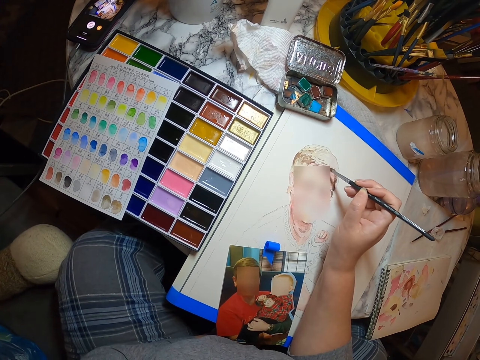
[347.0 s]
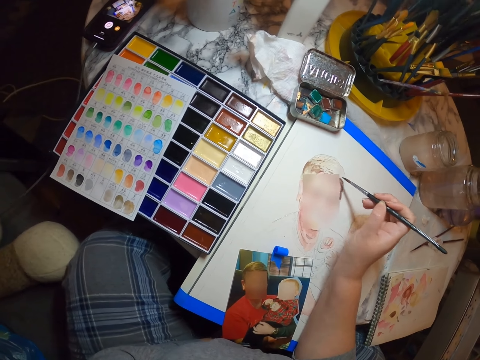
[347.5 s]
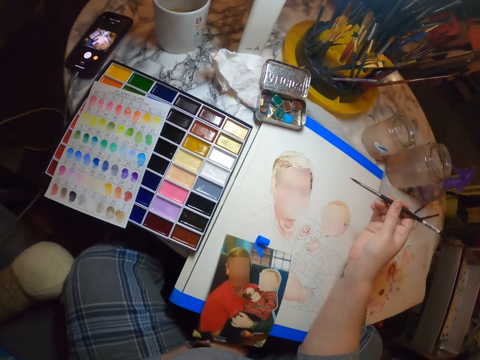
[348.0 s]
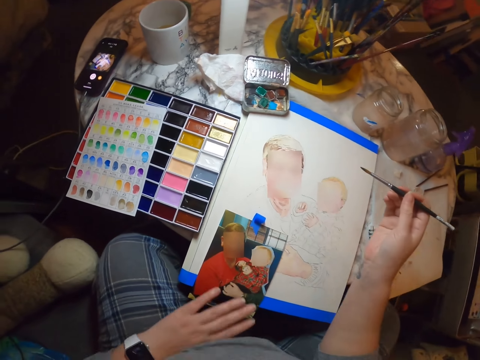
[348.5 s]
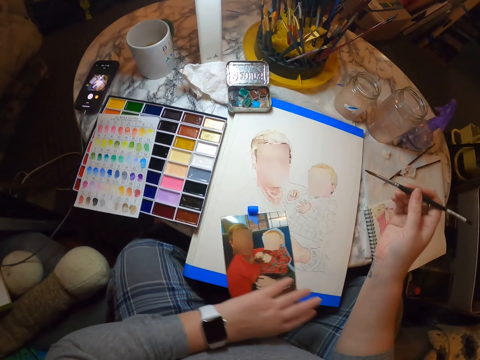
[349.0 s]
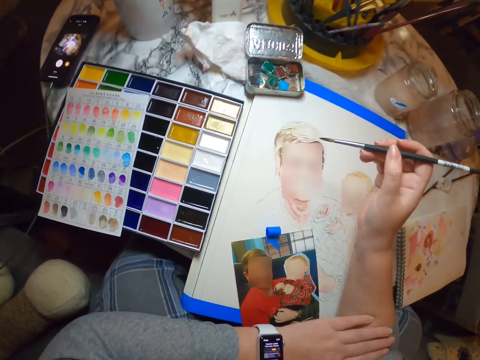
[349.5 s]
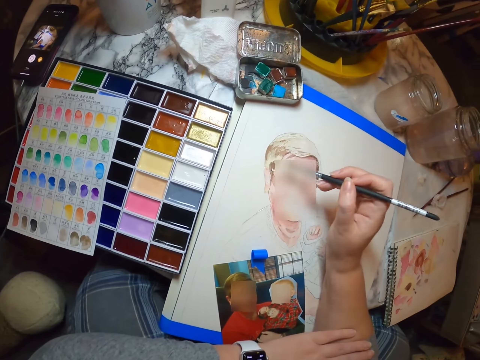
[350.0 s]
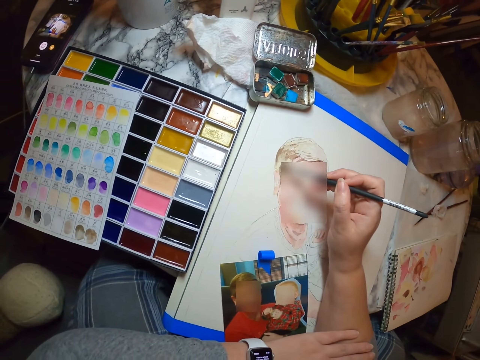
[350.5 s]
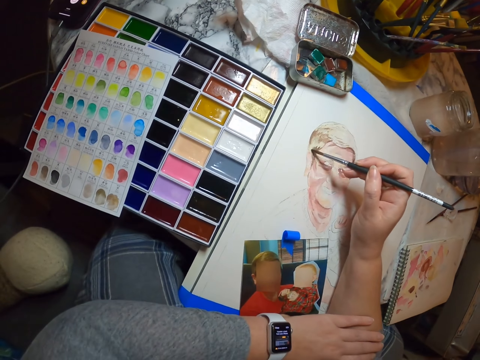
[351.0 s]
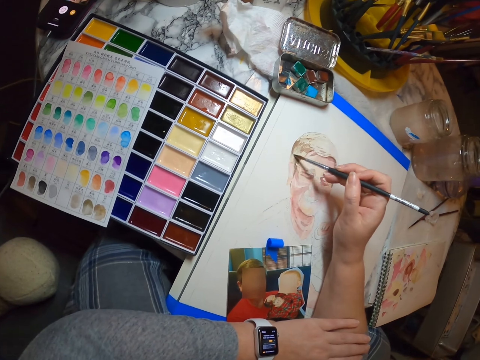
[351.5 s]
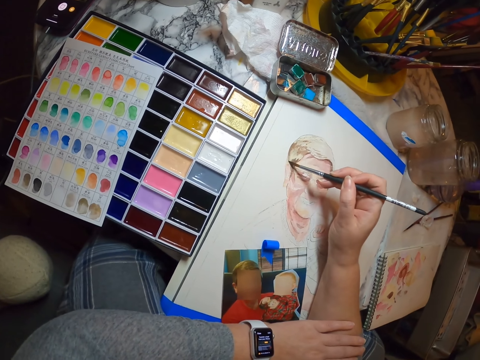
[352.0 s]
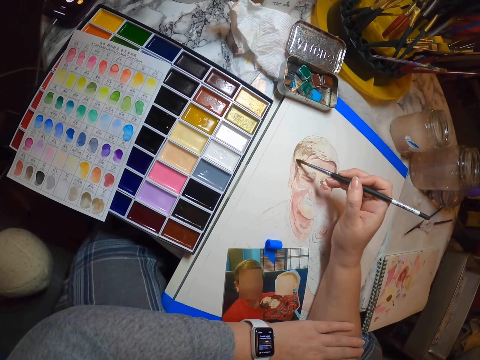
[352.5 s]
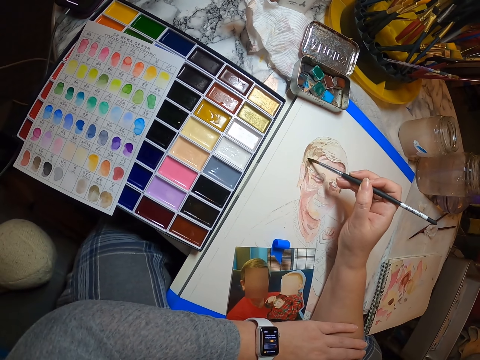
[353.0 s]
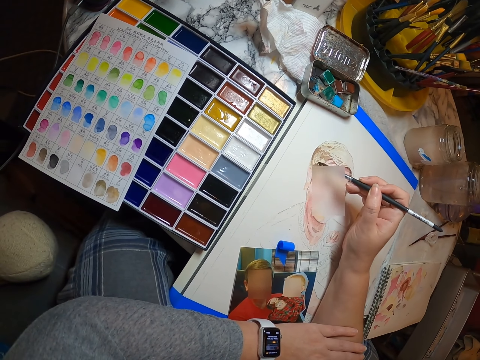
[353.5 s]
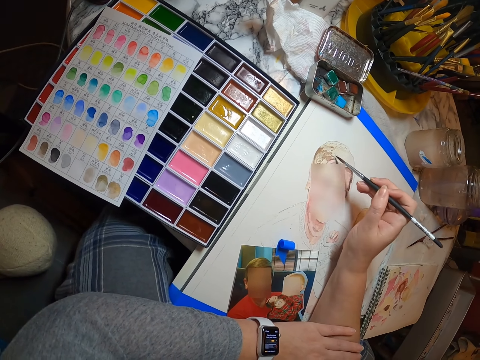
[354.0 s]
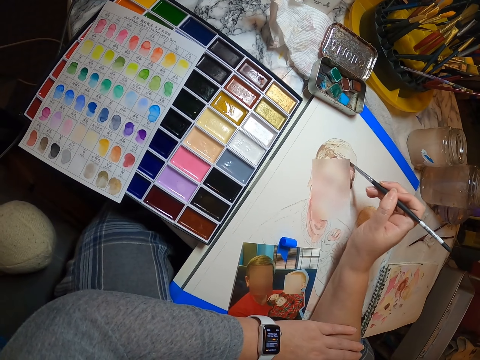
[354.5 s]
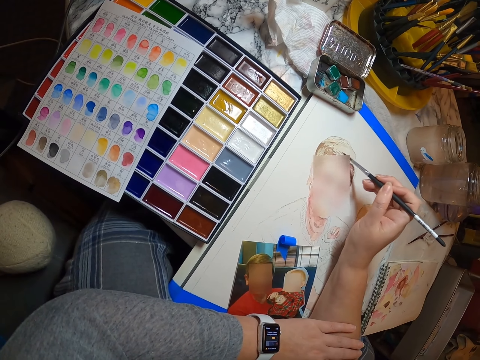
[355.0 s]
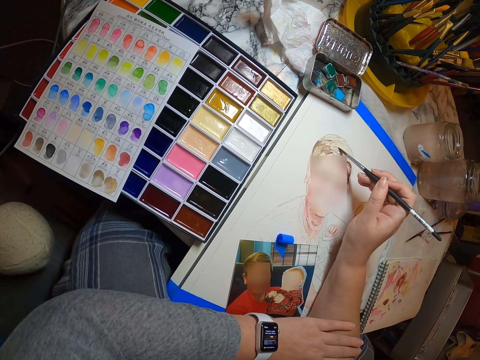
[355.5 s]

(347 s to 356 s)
The camera wearer stares at the watch. They paint the sketch.

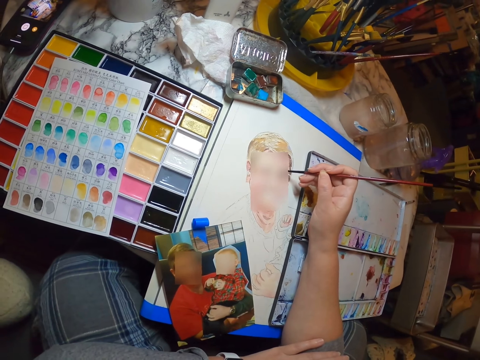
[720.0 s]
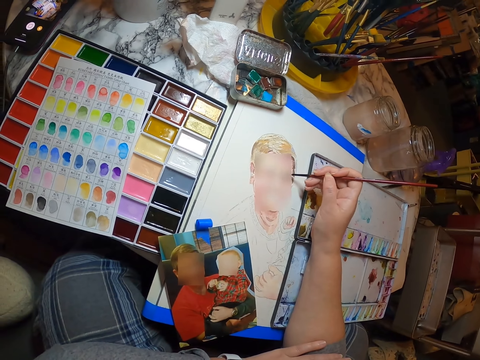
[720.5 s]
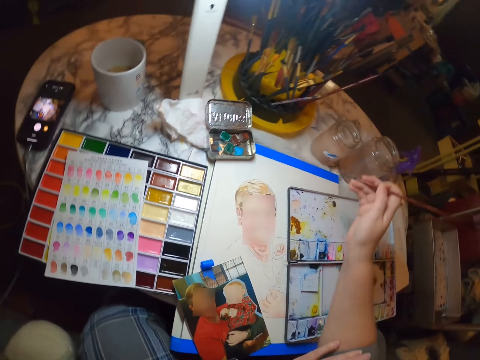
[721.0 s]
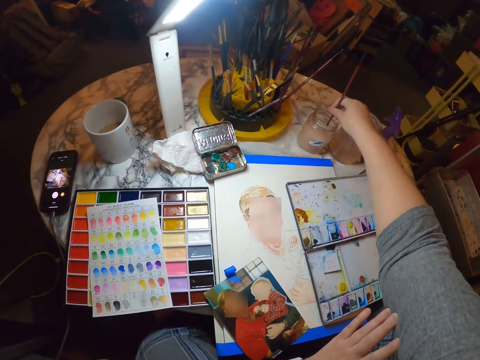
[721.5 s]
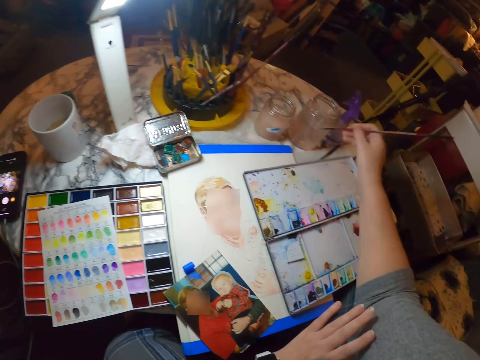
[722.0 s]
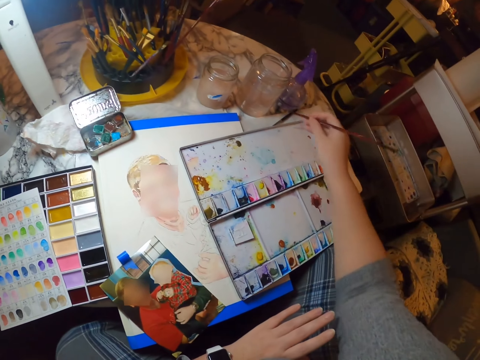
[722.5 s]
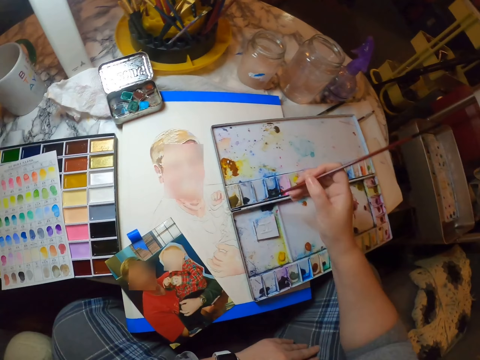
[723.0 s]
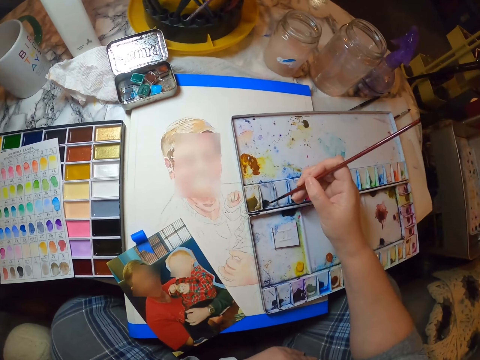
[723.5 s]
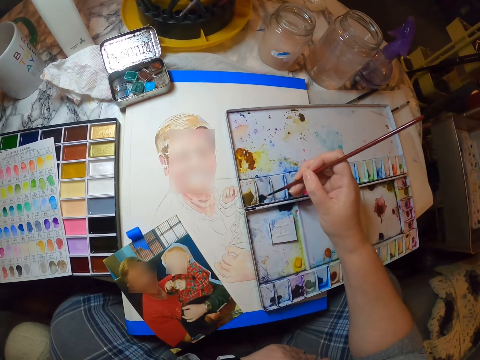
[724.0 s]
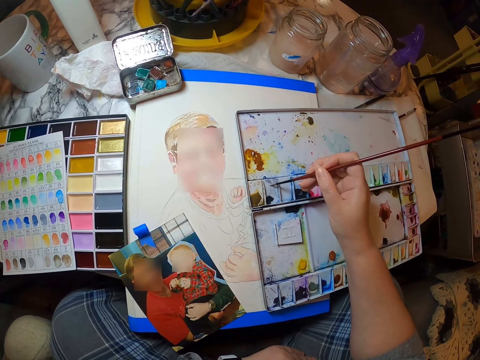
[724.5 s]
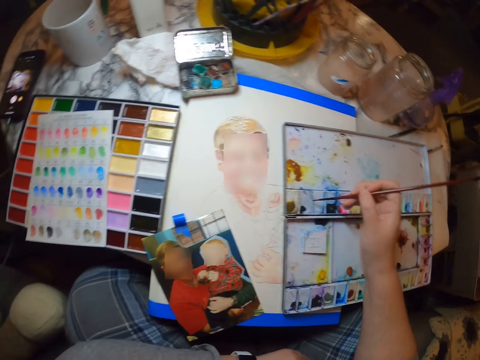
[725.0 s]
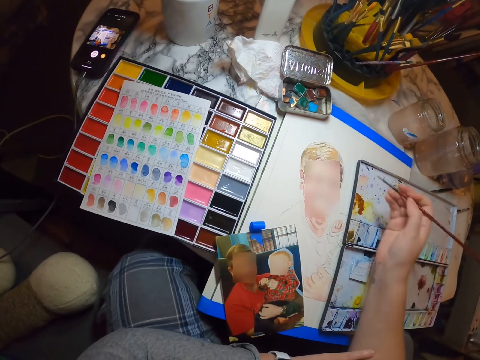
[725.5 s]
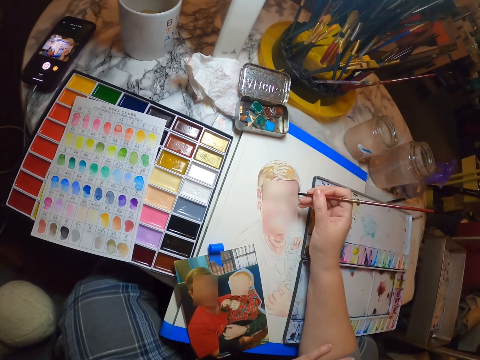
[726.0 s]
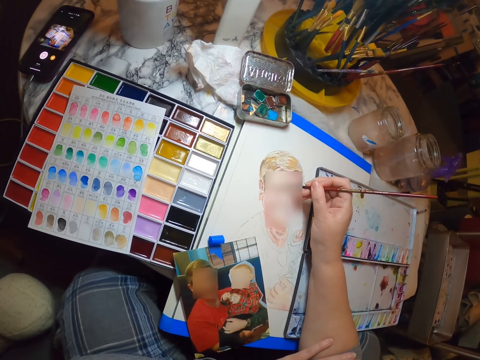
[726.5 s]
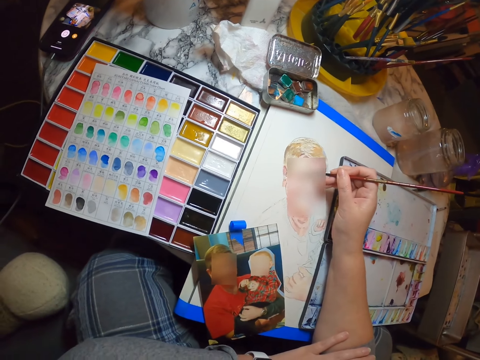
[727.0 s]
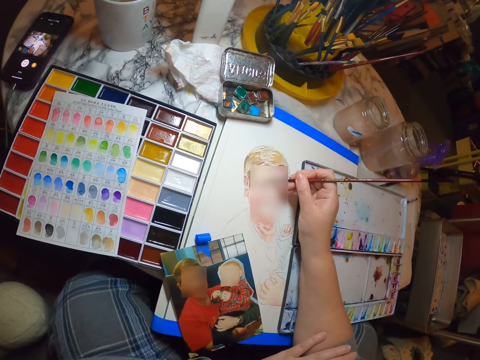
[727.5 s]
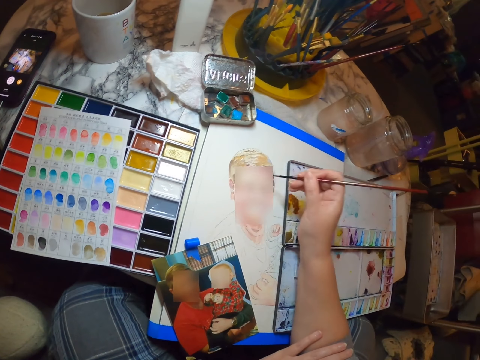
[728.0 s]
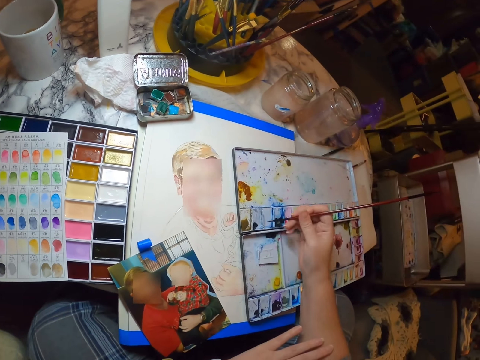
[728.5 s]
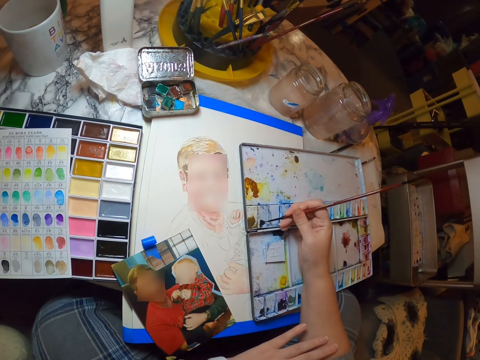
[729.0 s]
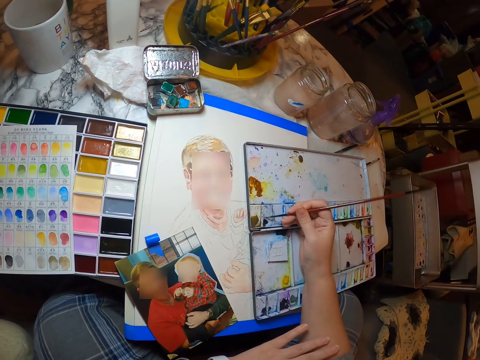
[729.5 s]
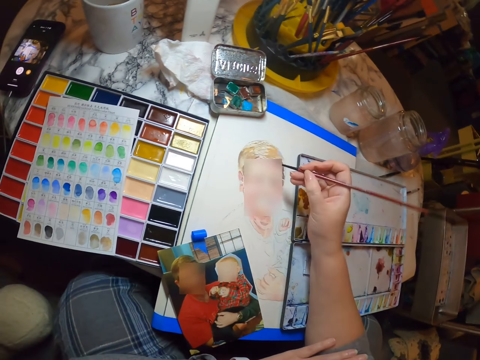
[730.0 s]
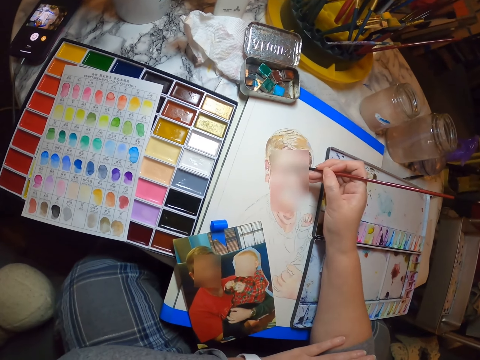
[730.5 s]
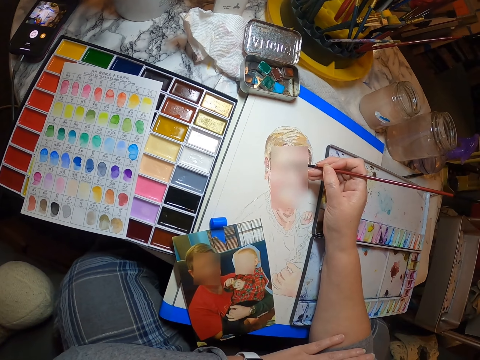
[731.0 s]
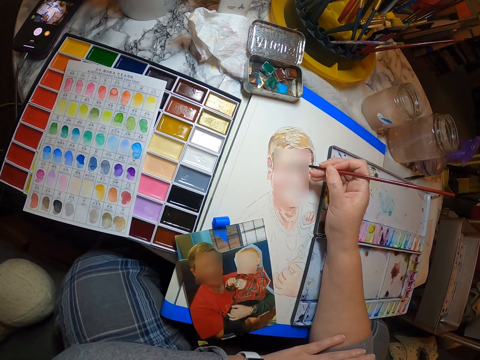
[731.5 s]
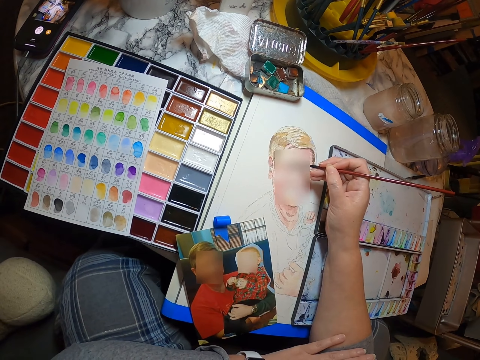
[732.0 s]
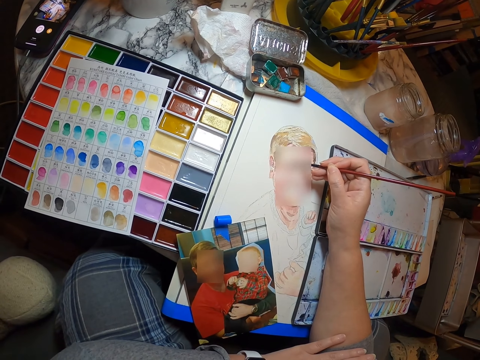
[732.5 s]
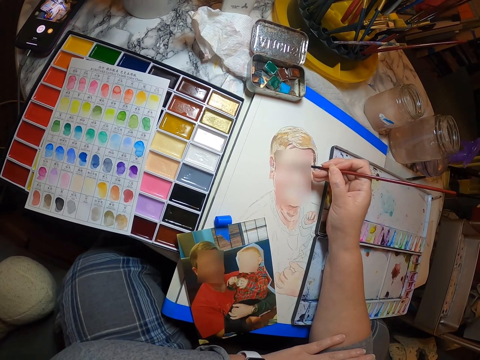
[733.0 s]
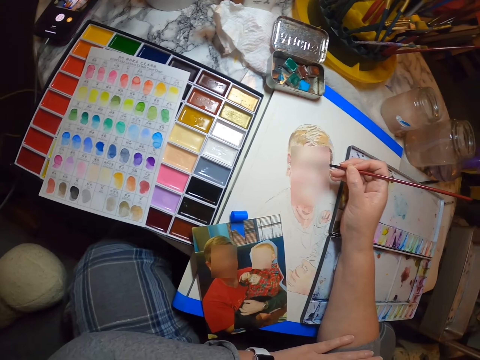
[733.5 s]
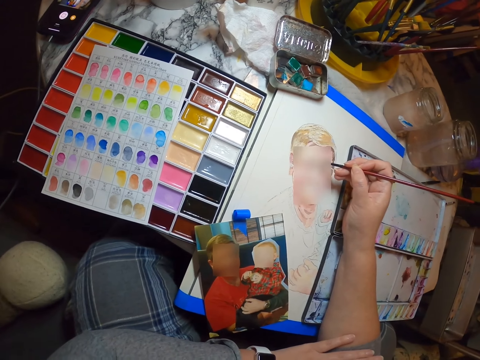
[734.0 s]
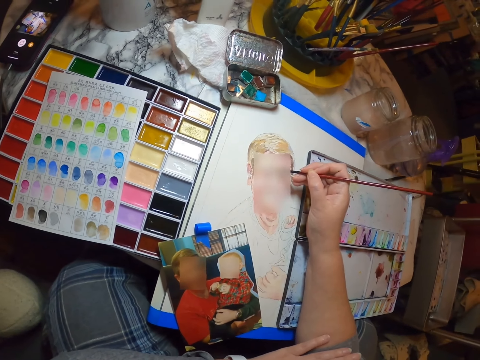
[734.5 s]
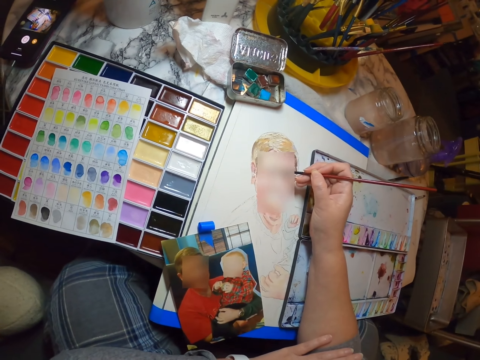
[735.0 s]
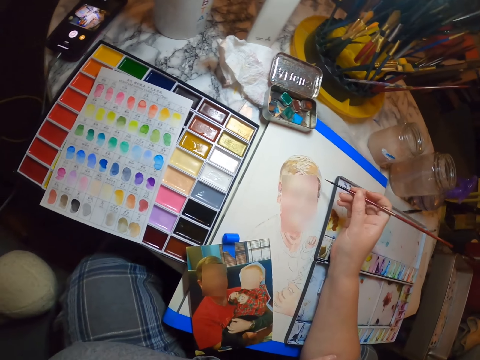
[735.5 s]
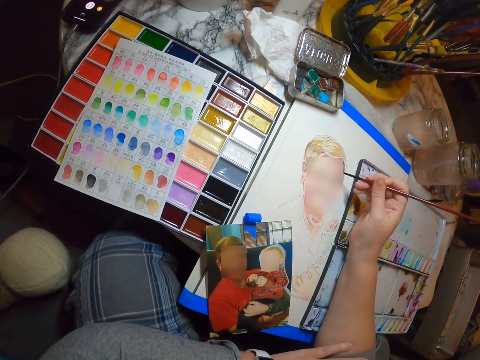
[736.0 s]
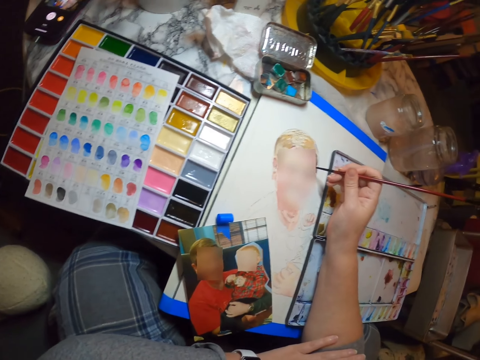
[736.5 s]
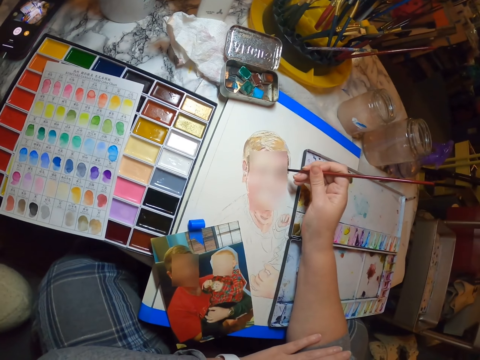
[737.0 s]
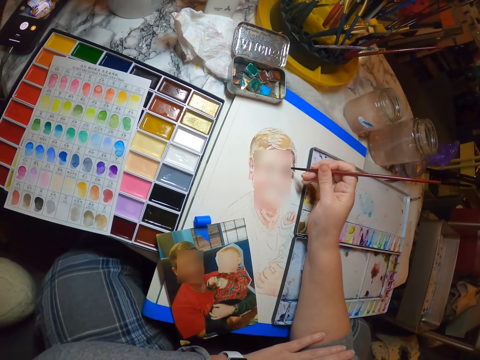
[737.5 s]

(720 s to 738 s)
The camera wearer dips the paint brush in water. They rub the paint brush on the paper. They rub the paint brush on the paint. They scoop the color with the painting brush. They paint with the paint brush. They draw on a piece of paper. They rub the paint brush on the paint. They scoop the color with the painting brush. They paint with the paint brush. They draw on the piece of paper.
